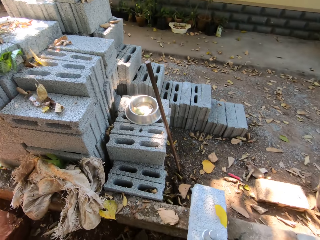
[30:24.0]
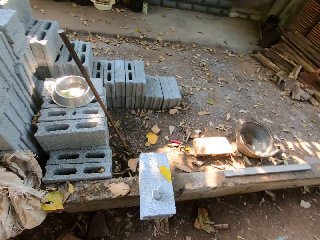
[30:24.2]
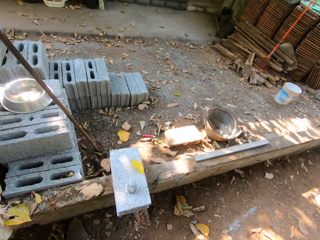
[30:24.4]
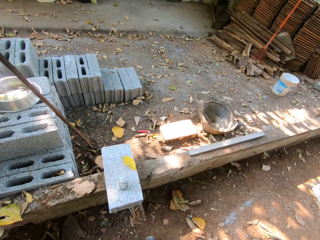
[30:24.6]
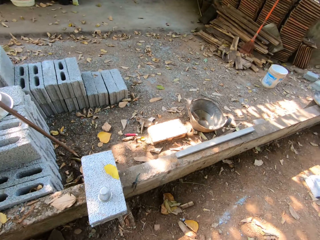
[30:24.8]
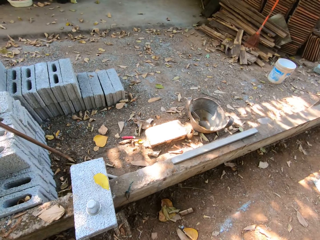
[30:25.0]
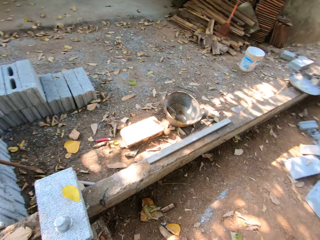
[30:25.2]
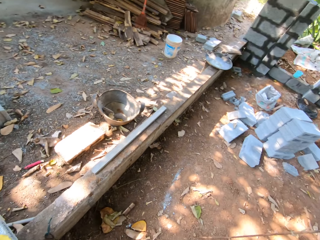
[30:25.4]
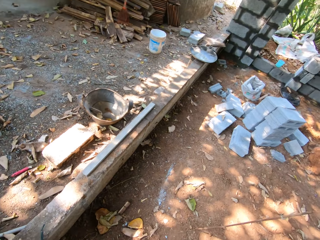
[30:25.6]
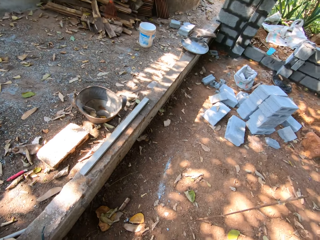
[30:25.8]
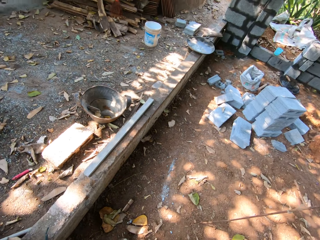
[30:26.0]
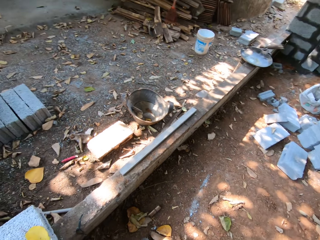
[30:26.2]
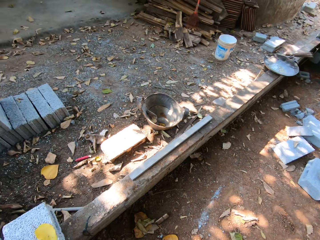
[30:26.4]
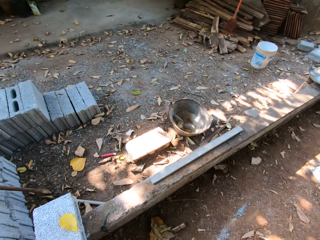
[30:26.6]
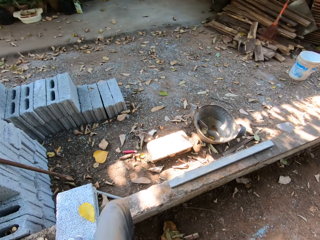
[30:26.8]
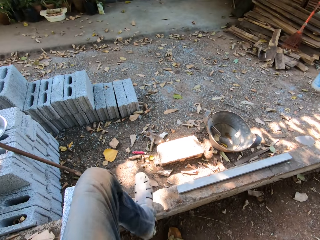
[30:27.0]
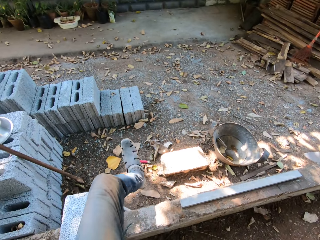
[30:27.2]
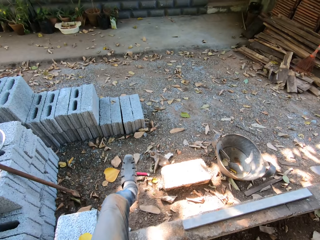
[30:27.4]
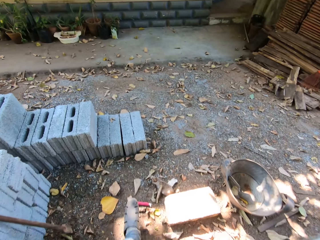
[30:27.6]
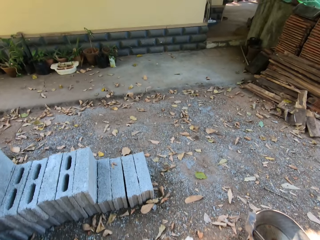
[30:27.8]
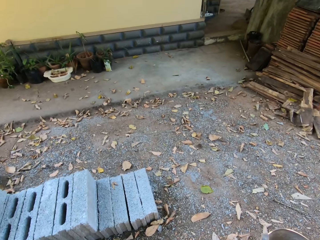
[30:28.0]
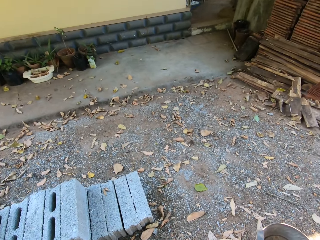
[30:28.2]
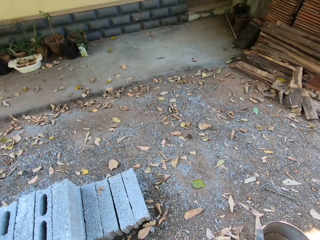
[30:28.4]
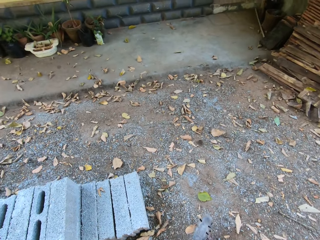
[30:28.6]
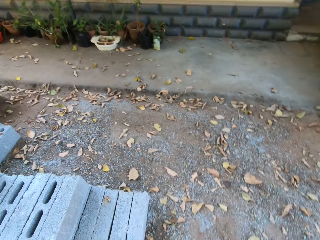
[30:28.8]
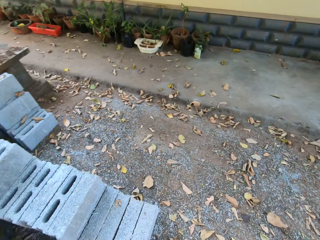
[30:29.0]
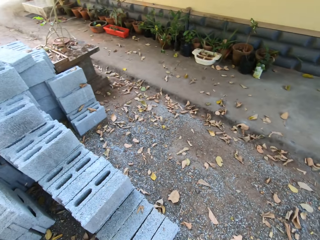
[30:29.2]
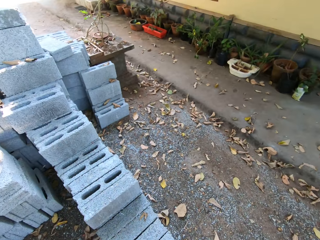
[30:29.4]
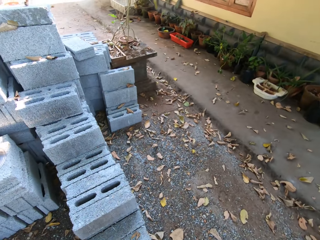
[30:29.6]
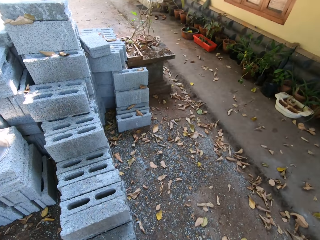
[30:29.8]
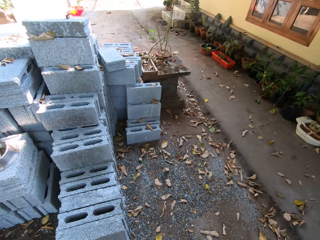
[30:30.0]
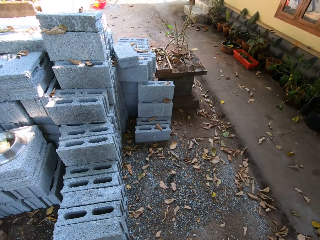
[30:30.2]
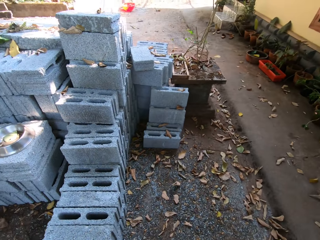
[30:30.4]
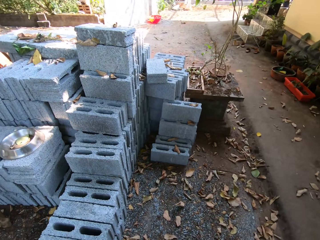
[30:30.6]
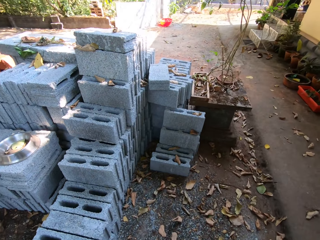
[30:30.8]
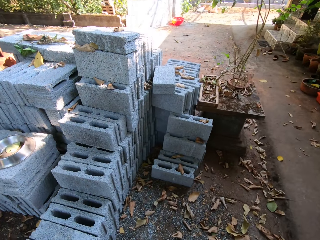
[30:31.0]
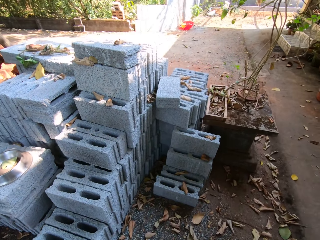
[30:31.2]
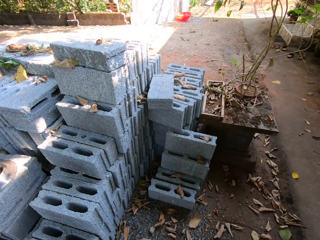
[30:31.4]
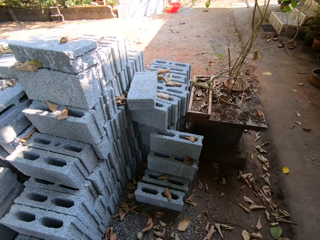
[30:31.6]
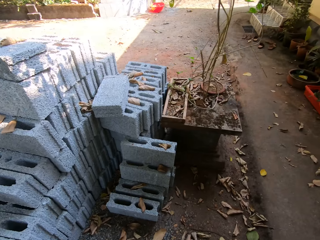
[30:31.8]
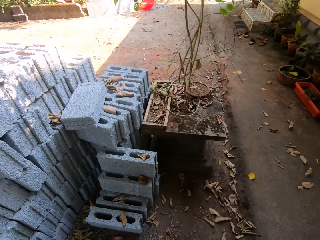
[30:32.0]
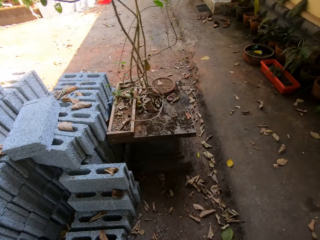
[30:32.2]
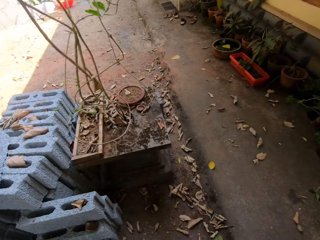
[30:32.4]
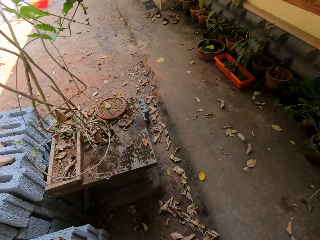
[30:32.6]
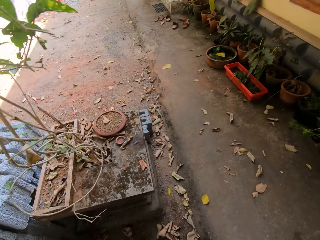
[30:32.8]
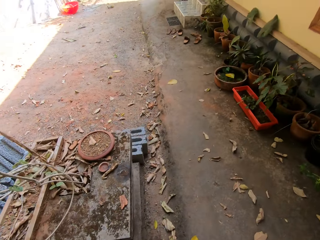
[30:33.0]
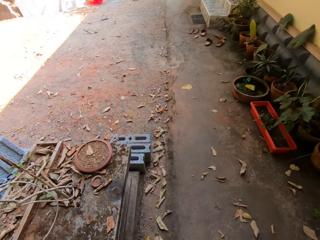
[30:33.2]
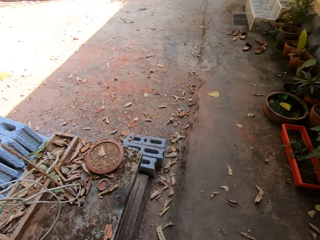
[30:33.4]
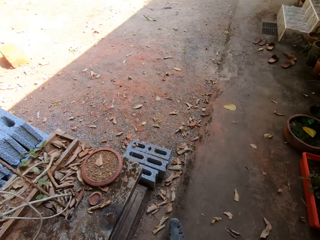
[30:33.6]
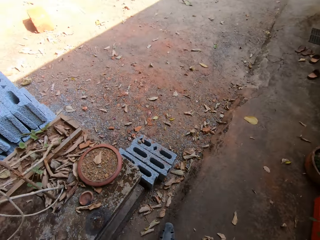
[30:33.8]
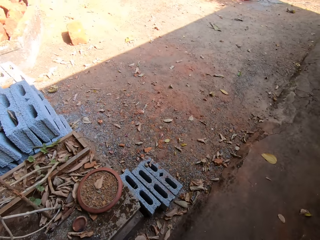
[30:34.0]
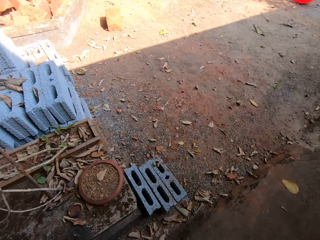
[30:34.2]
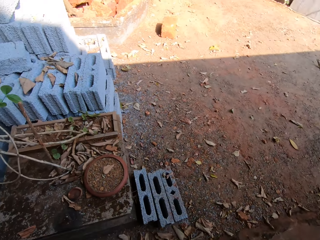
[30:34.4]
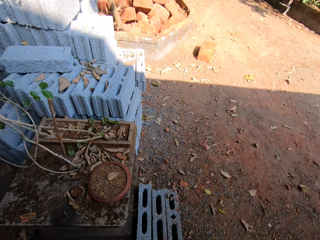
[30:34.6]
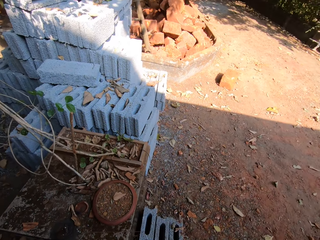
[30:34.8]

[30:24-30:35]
The camera wearer looks around. He crosses over a fence with his left leg. He walks to the right.

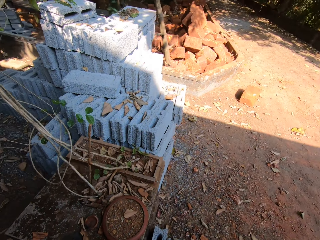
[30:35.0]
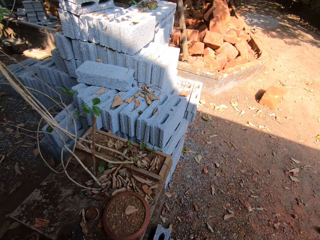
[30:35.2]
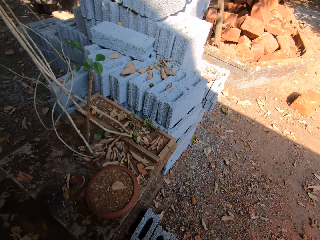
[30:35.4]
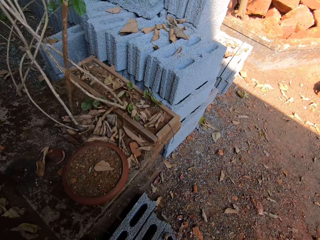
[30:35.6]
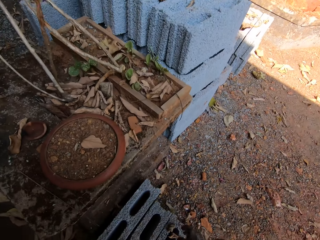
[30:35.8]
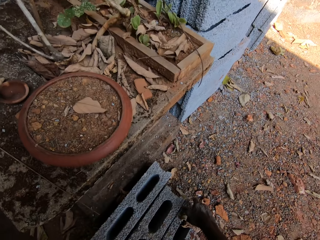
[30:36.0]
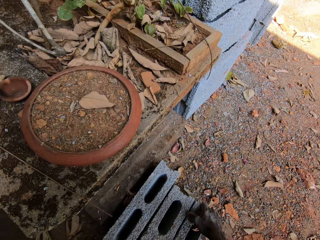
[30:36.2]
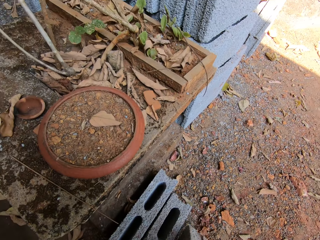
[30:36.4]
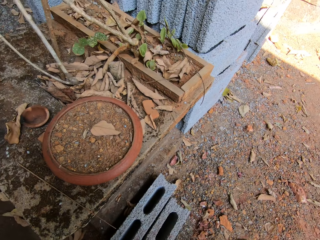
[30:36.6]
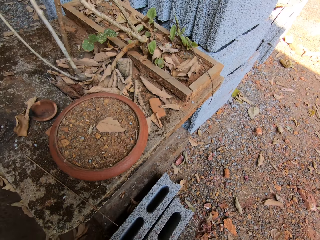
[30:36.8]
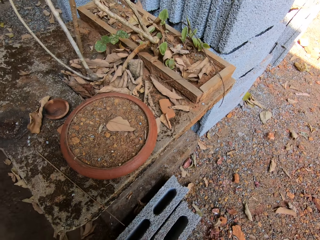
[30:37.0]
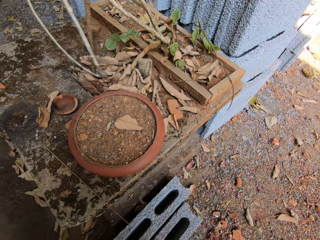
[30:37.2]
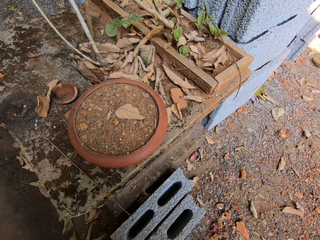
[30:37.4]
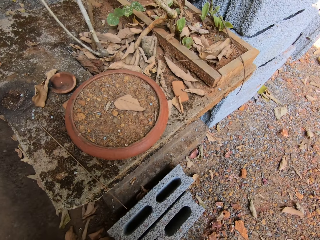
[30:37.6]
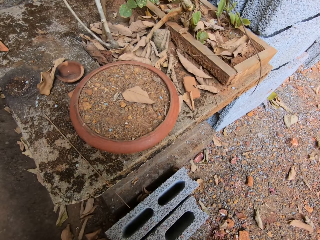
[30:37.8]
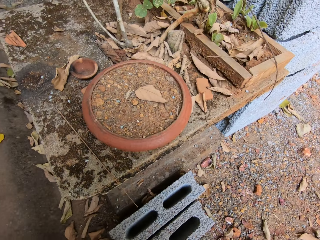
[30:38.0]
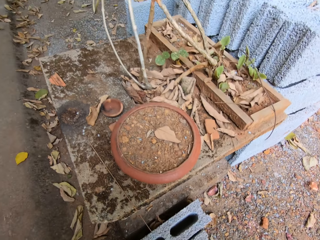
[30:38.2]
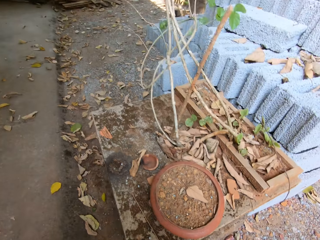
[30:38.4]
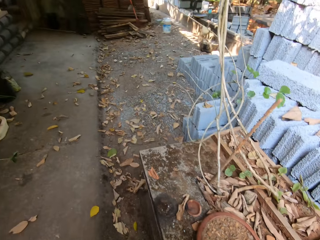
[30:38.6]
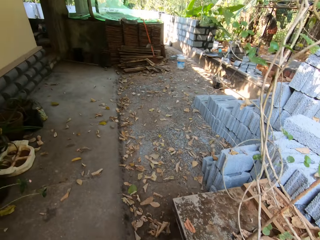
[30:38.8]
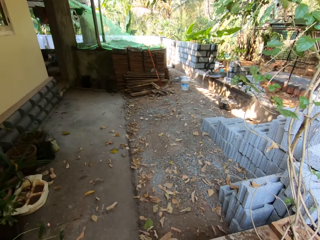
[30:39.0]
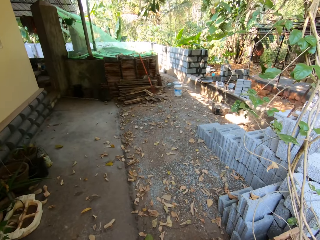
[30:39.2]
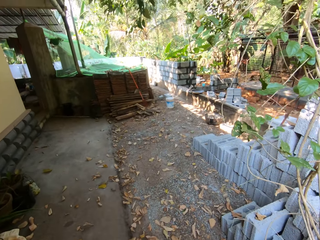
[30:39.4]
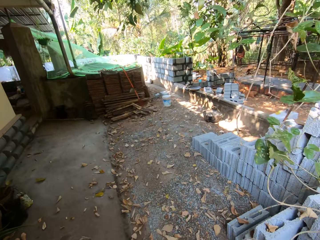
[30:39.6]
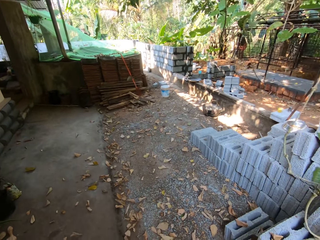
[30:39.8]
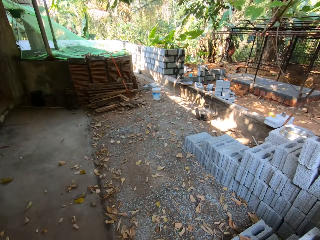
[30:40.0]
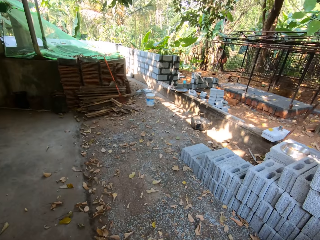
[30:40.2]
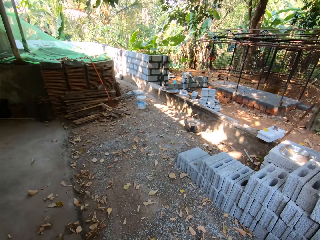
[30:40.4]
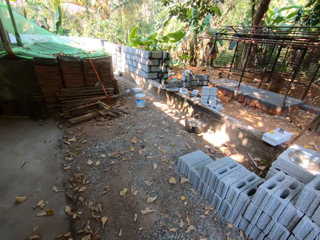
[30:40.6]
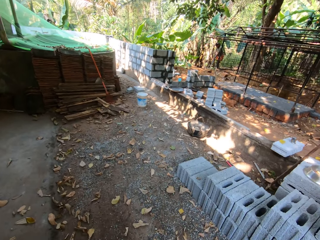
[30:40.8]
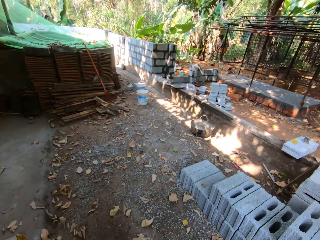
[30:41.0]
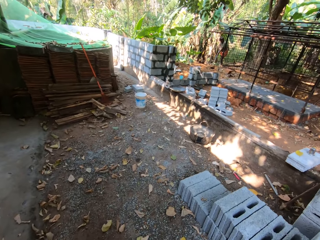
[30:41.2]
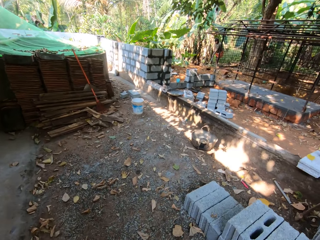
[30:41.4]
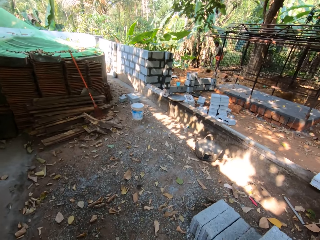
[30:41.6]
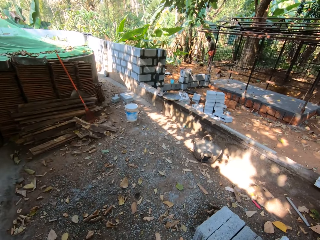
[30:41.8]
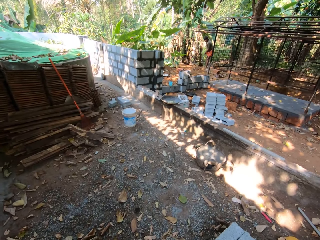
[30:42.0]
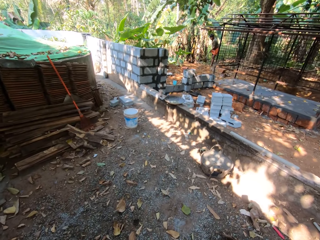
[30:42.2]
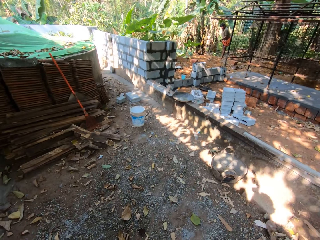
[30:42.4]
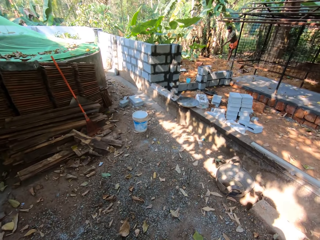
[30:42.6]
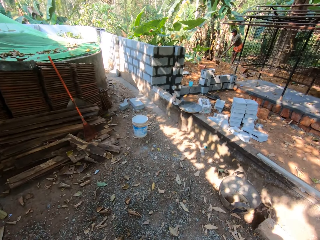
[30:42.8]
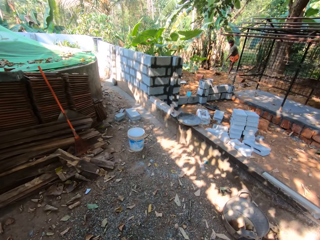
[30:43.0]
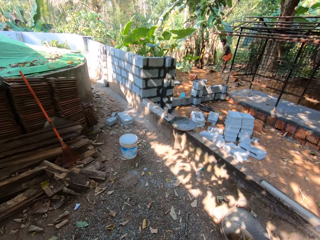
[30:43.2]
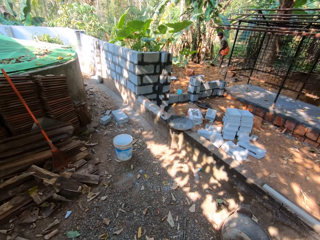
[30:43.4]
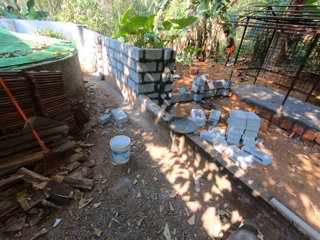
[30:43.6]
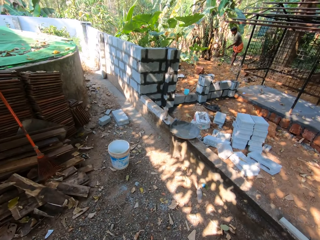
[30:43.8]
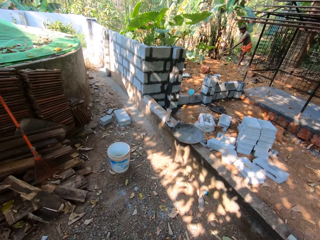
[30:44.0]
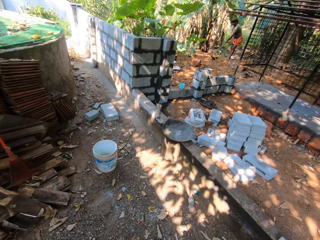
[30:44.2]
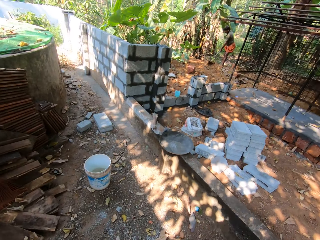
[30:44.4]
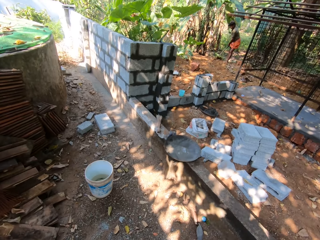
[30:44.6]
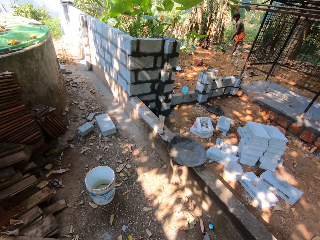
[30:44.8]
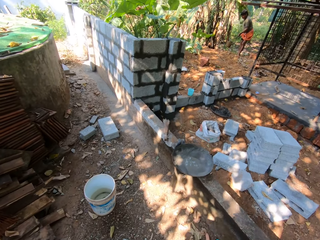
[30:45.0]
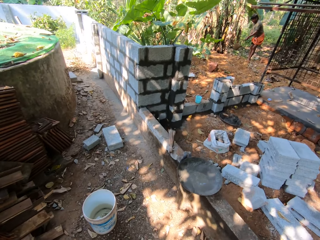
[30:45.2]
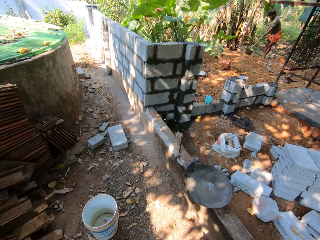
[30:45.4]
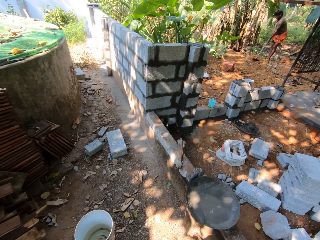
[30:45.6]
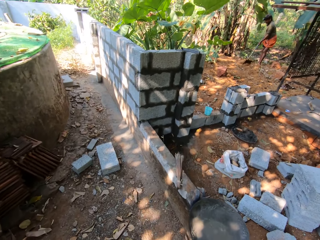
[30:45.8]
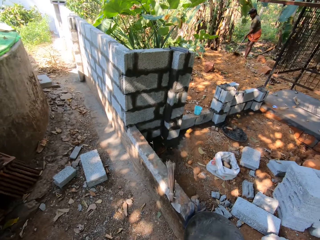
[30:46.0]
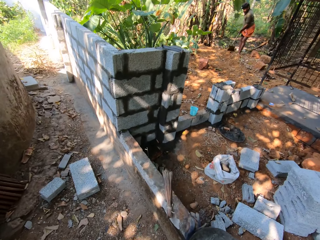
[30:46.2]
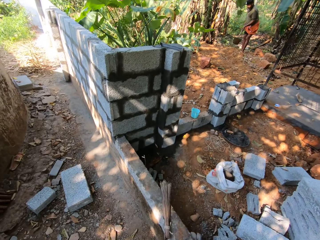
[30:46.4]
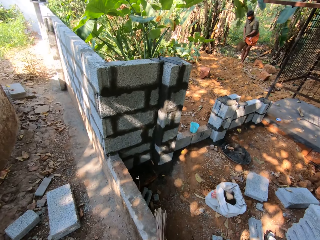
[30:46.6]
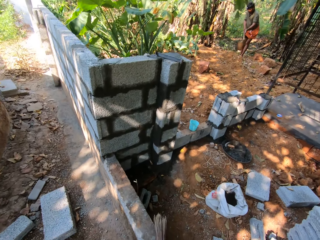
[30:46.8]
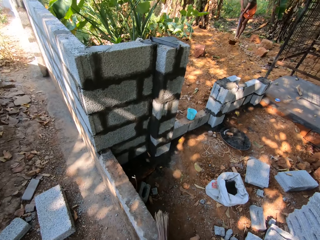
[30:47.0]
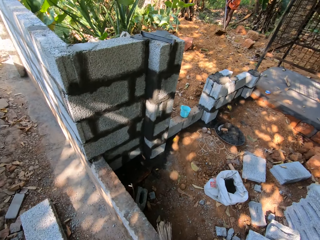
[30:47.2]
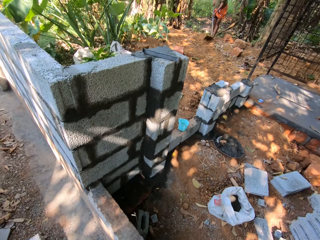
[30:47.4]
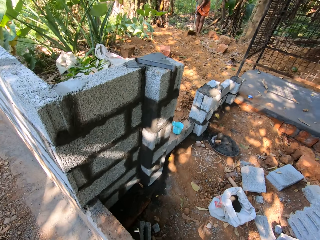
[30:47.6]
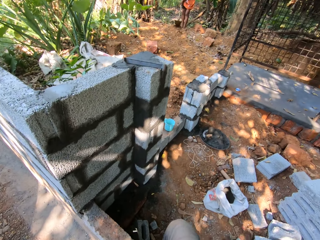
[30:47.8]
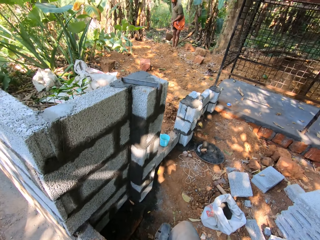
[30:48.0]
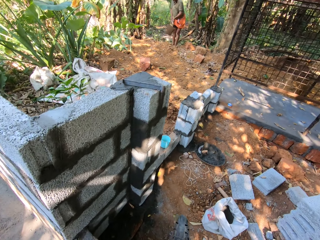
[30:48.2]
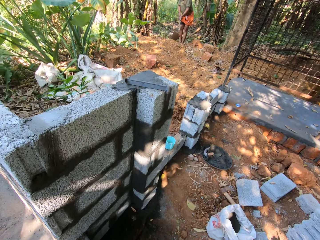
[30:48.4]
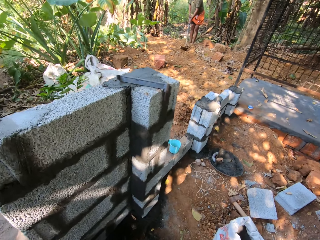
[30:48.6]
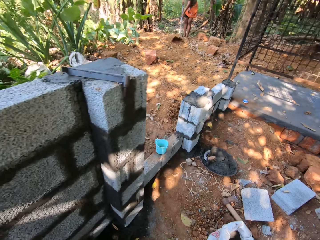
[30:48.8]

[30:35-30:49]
The camera wearer picks up a block or stone from the ground with both hands. They carry the stone and walk towards a construction area. A man digs on the ground.
